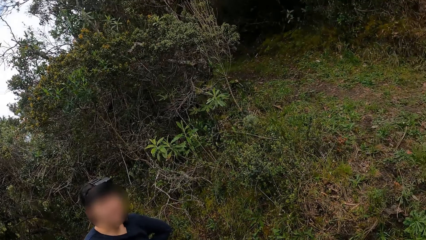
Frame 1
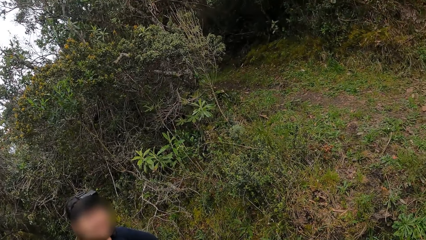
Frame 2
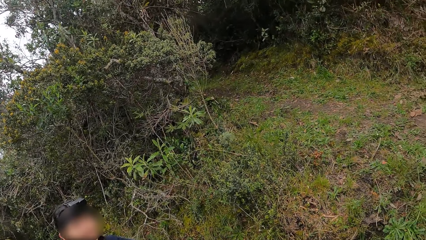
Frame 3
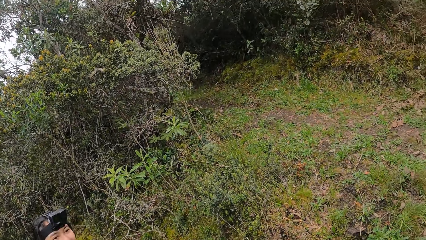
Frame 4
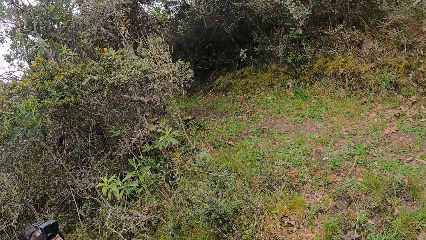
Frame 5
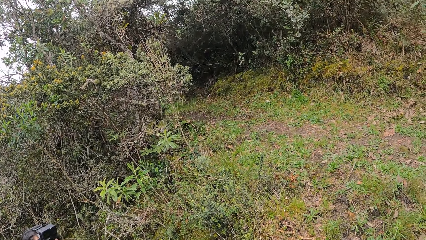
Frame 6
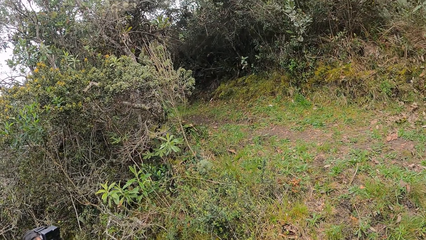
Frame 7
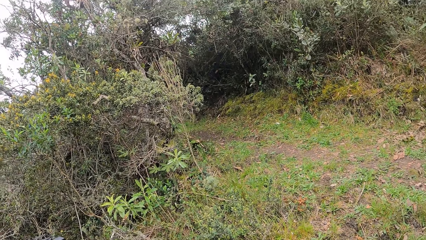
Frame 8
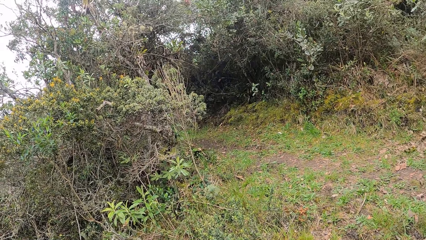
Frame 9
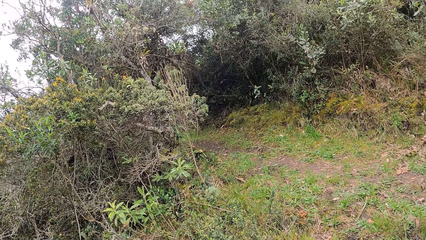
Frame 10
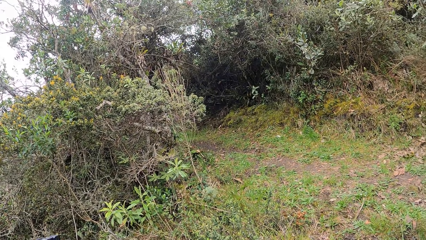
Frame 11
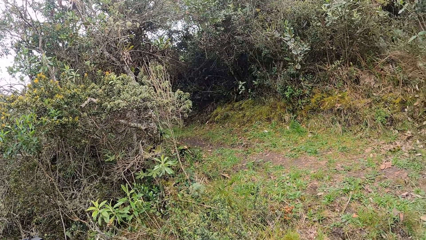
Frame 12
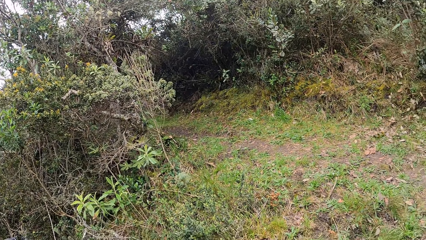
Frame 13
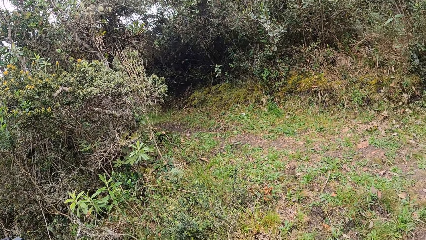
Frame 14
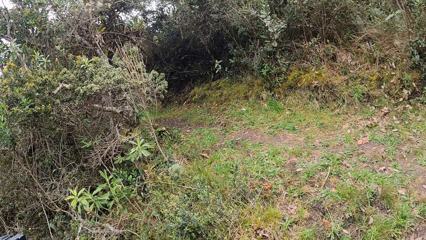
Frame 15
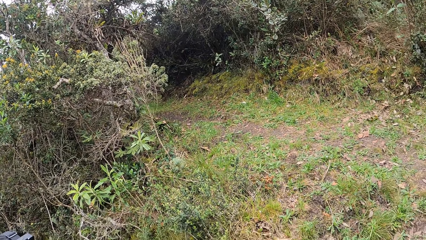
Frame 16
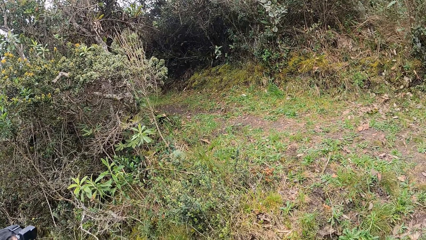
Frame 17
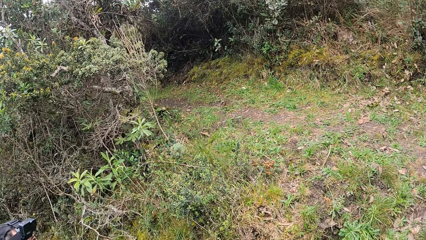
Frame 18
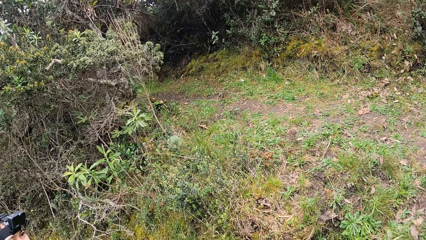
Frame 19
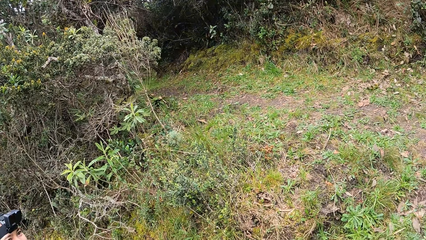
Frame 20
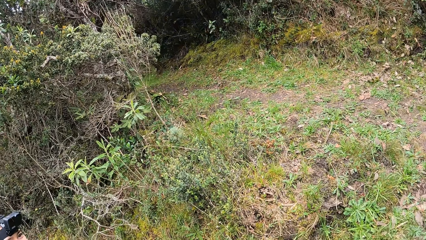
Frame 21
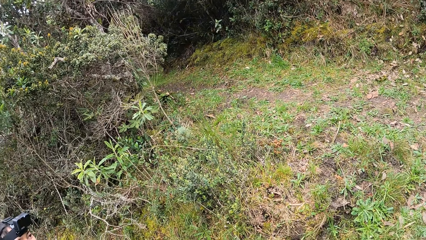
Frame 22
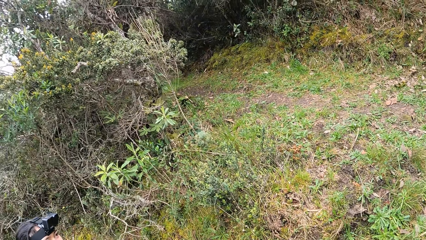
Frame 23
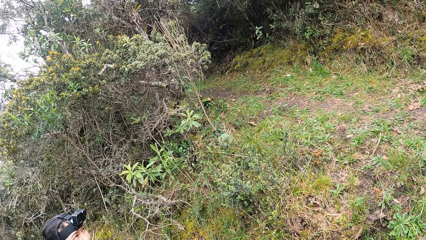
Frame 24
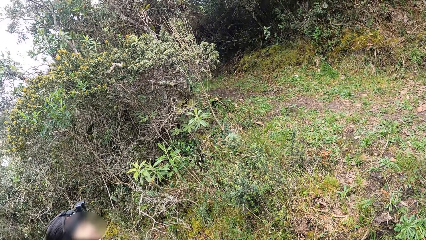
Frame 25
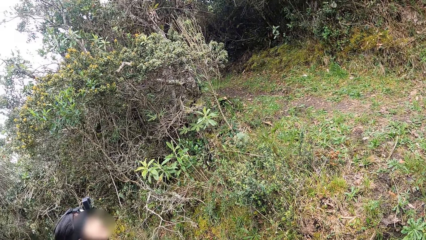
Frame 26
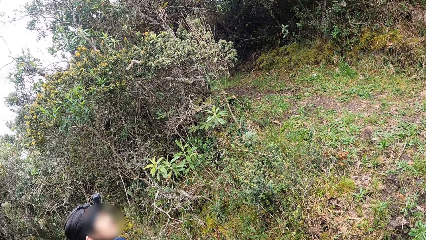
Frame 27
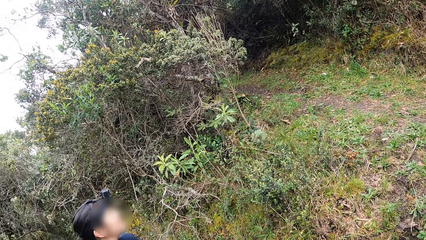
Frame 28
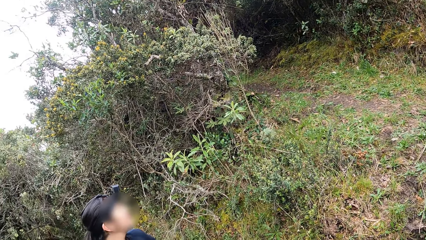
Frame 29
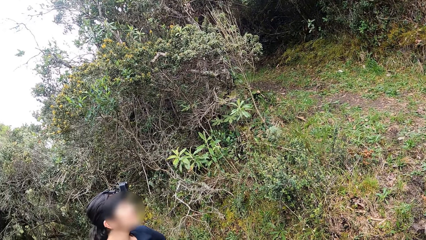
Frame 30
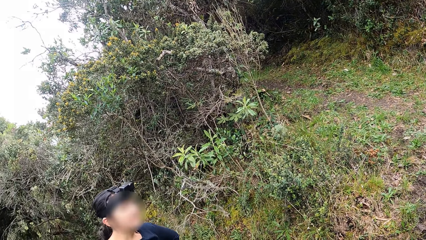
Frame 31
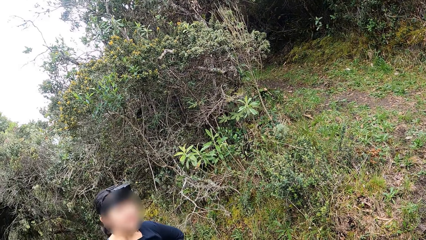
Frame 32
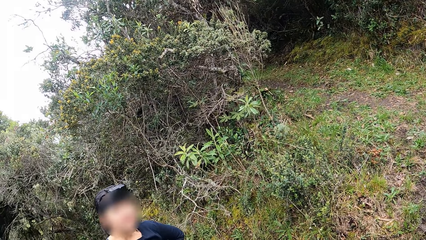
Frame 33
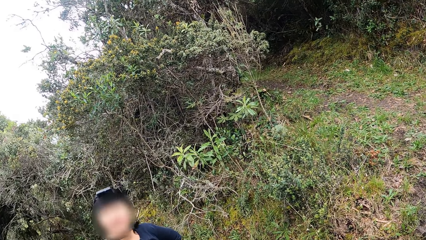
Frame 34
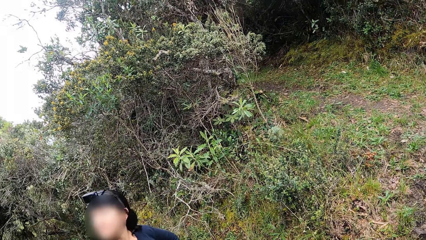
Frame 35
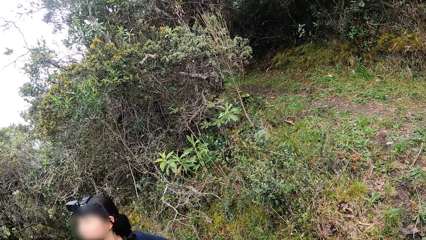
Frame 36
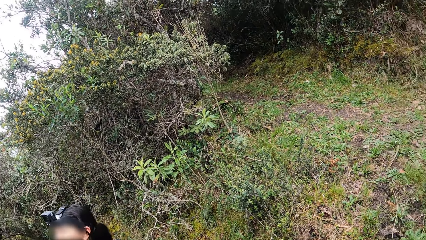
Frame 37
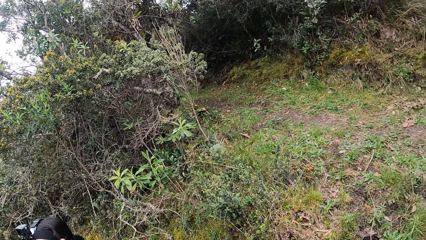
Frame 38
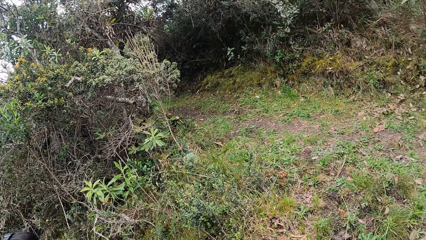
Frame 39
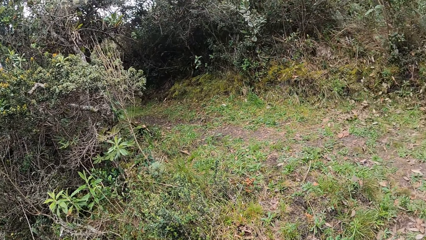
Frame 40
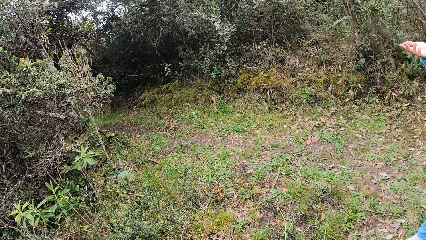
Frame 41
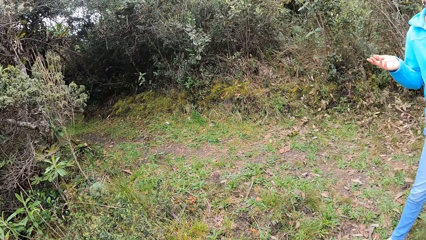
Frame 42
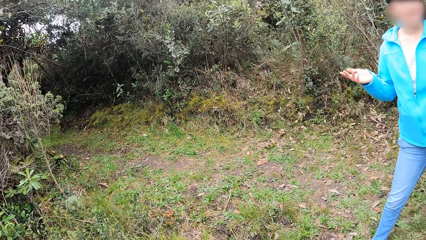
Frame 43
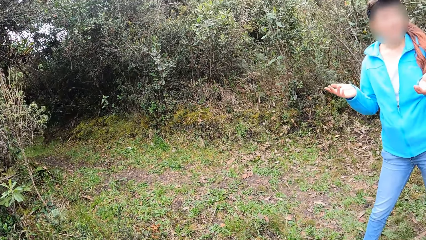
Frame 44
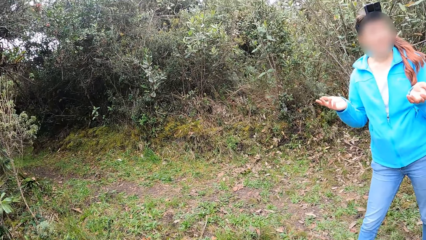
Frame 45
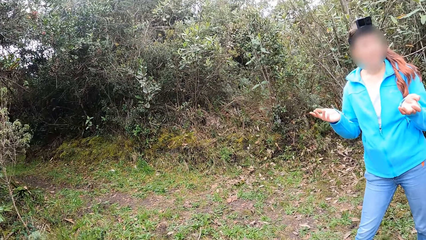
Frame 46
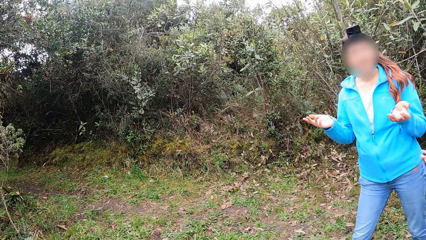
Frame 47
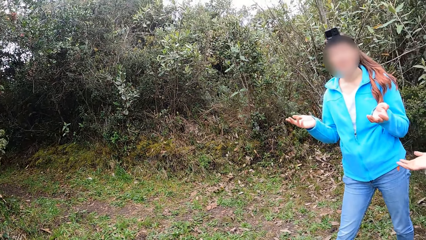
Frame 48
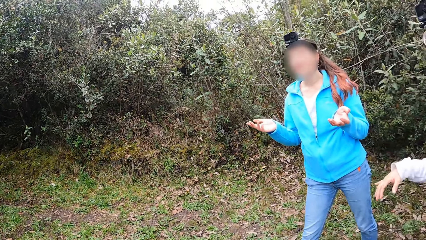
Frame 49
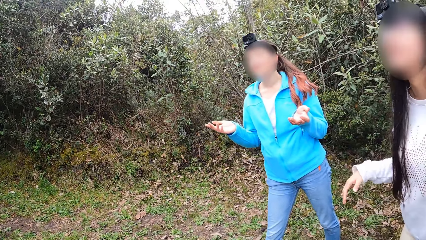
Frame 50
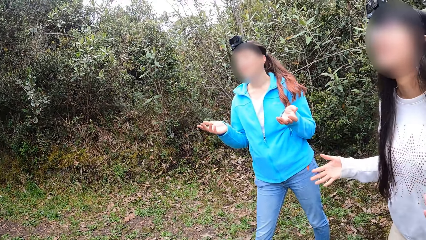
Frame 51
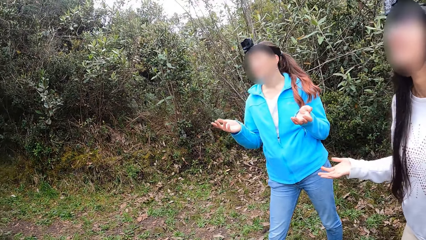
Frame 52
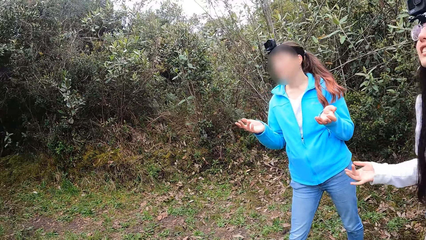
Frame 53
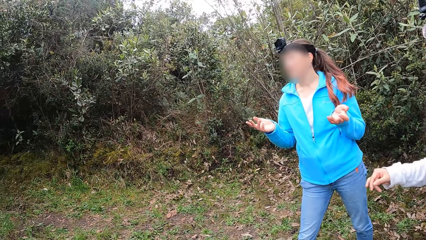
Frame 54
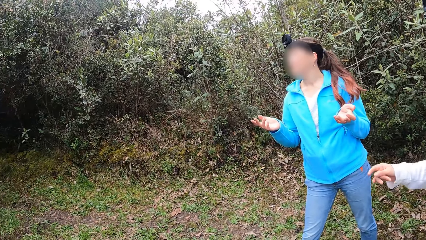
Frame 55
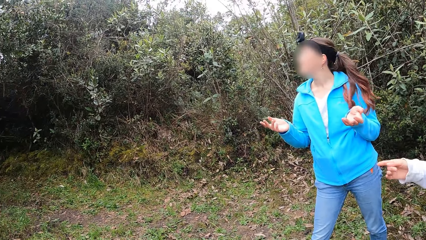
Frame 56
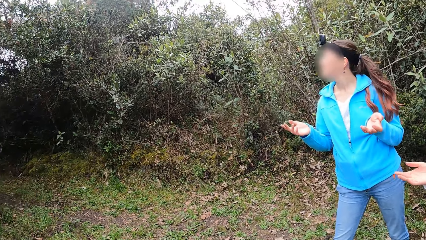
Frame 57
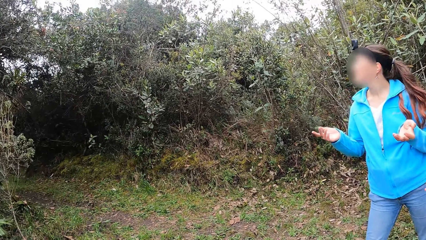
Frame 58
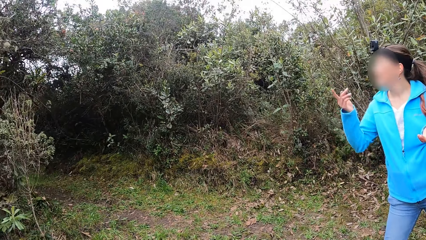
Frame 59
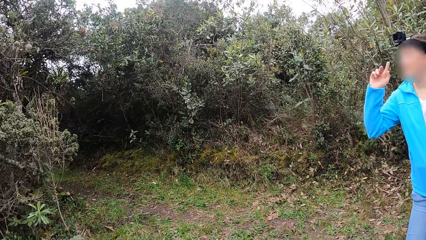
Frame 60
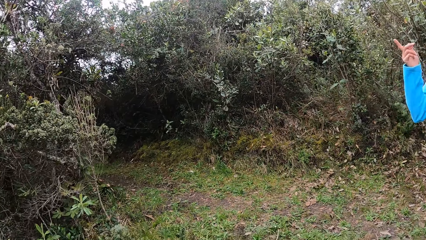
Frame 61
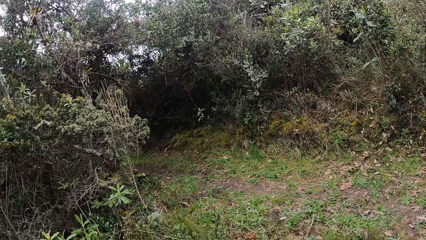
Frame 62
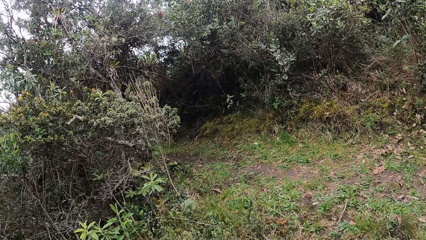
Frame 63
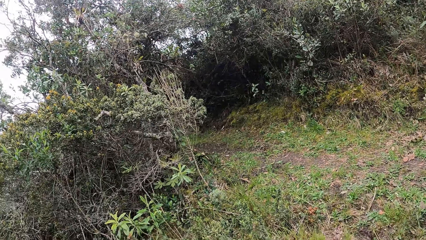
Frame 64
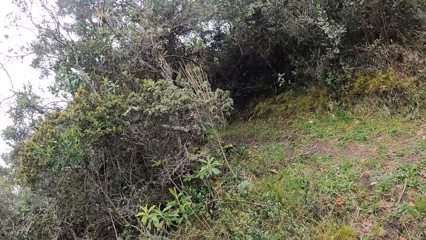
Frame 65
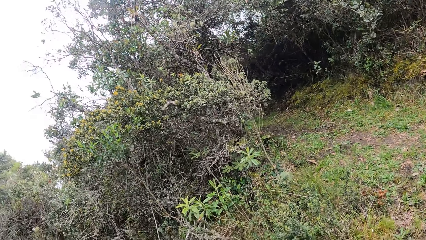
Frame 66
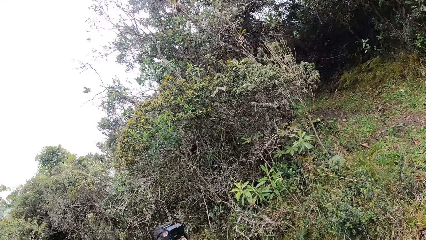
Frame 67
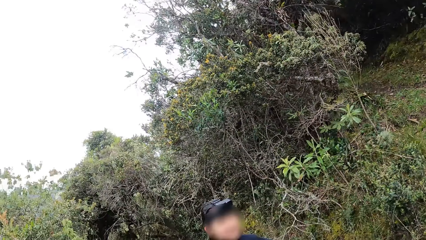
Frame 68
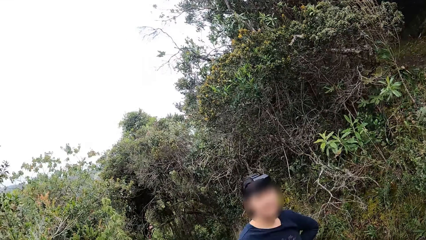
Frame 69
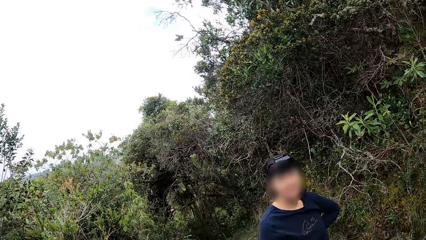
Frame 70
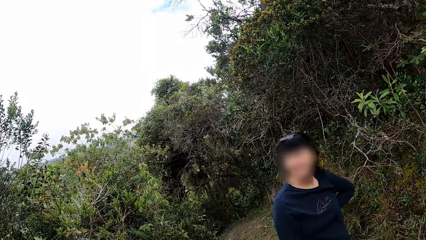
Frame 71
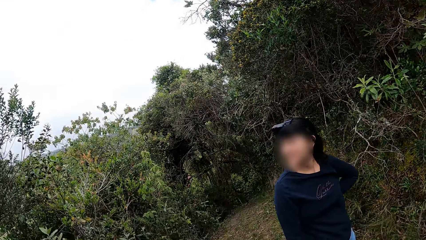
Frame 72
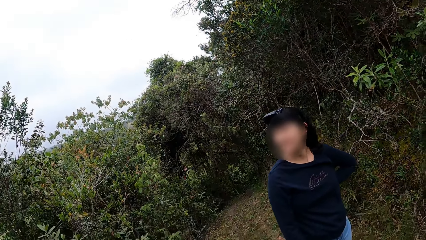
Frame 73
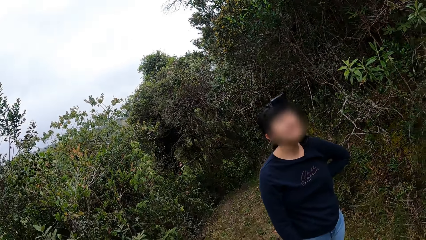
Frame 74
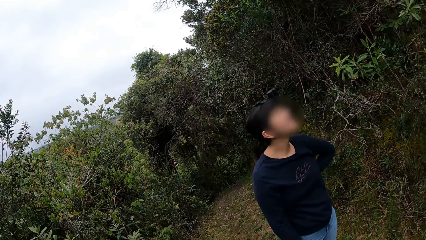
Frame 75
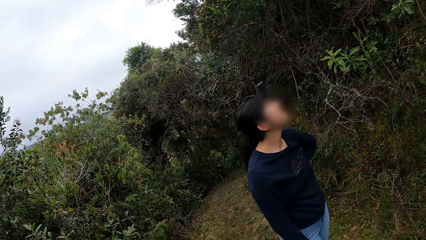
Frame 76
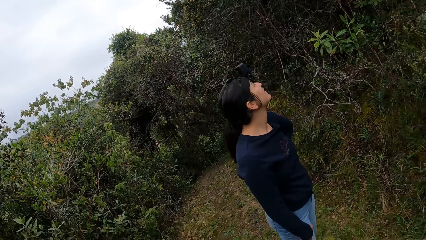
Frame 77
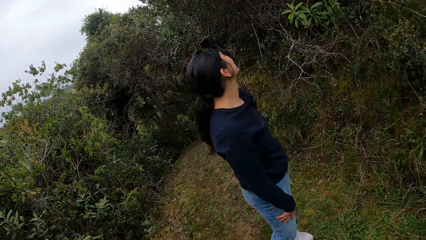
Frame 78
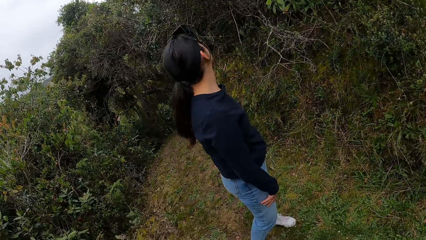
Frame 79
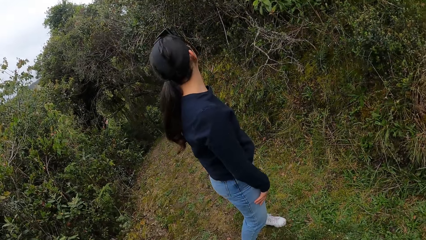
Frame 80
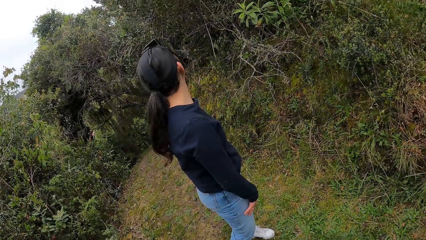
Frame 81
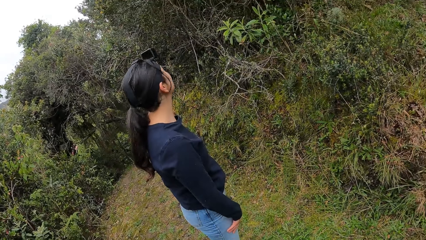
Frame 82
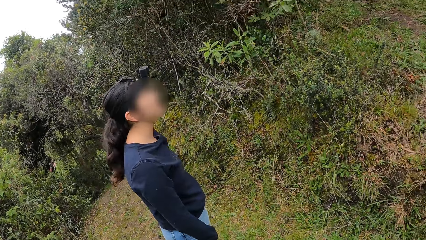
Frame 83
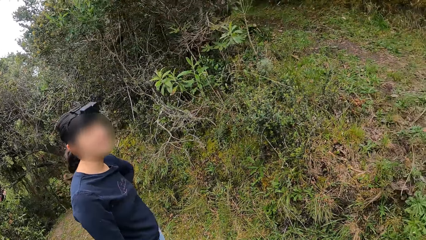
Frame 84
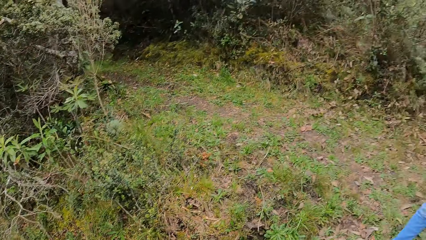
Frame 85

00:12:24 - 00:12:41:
The camera wearer looks around.
